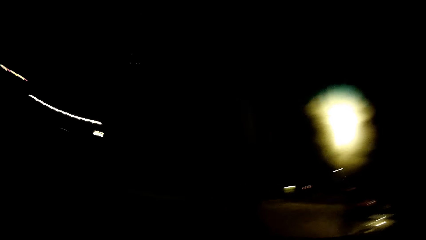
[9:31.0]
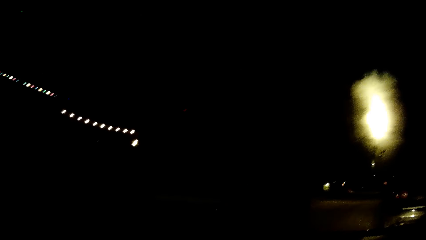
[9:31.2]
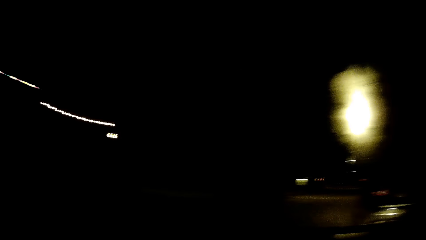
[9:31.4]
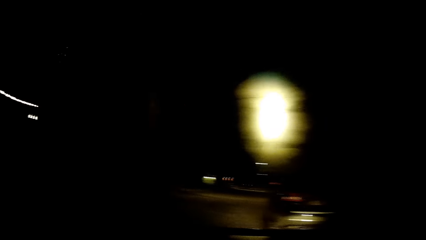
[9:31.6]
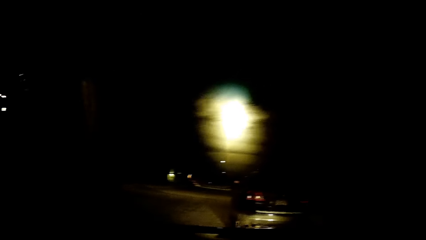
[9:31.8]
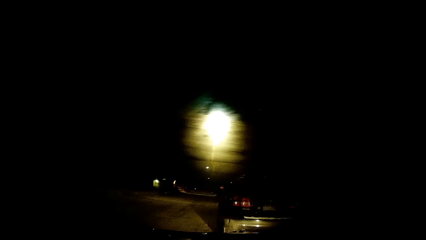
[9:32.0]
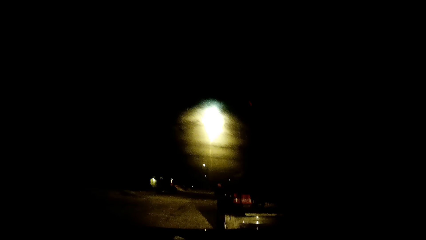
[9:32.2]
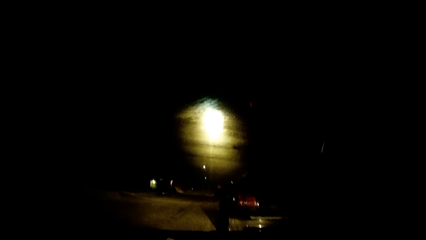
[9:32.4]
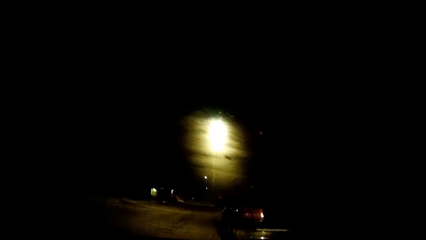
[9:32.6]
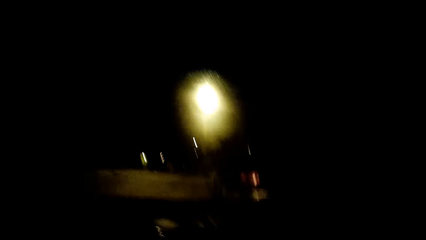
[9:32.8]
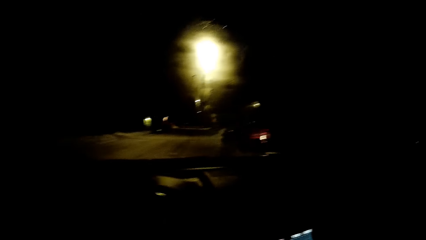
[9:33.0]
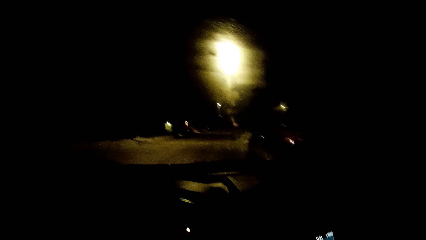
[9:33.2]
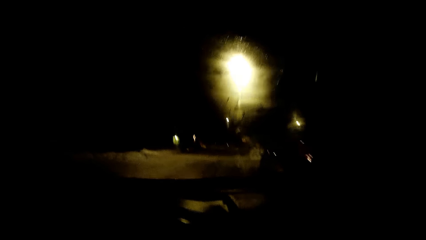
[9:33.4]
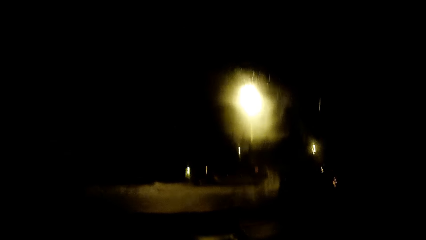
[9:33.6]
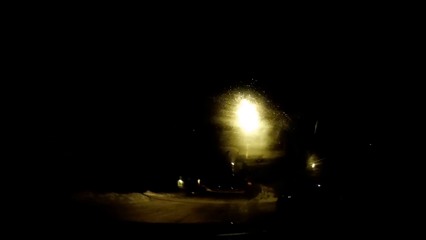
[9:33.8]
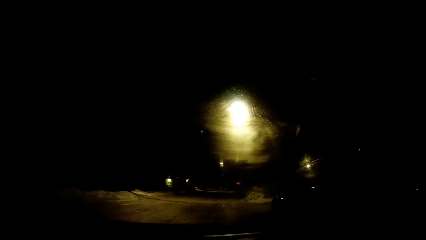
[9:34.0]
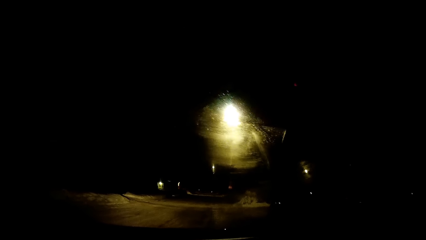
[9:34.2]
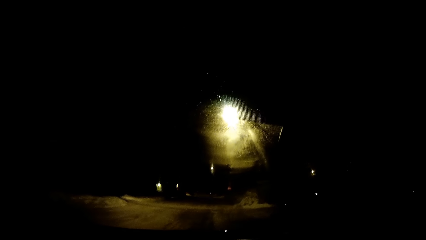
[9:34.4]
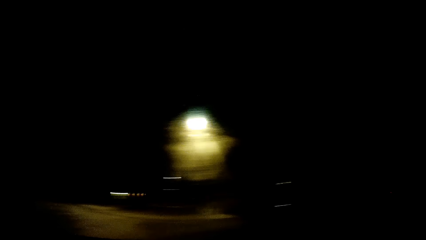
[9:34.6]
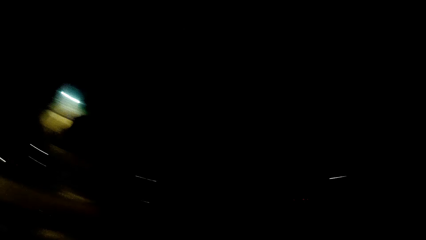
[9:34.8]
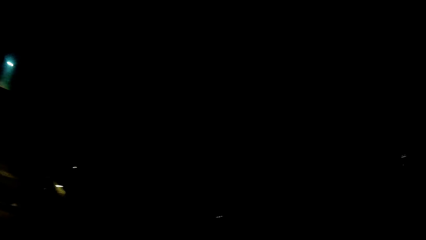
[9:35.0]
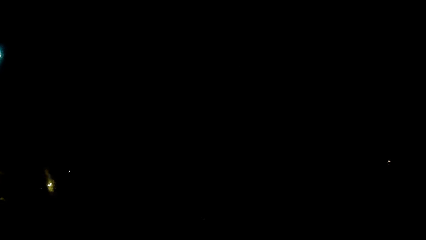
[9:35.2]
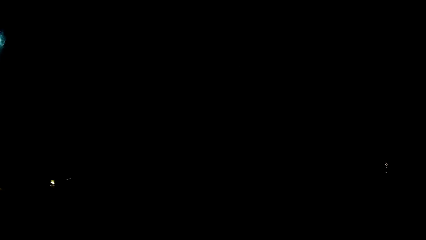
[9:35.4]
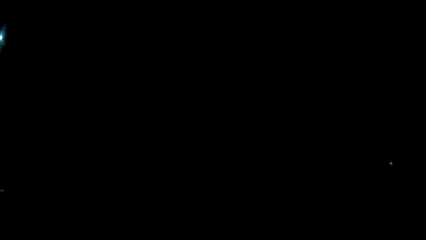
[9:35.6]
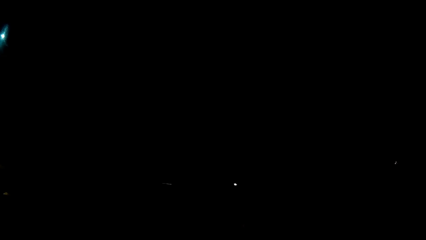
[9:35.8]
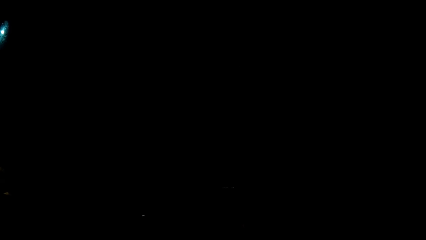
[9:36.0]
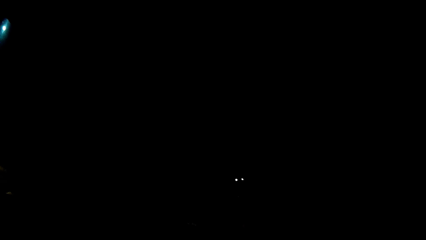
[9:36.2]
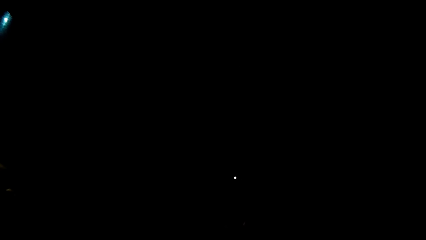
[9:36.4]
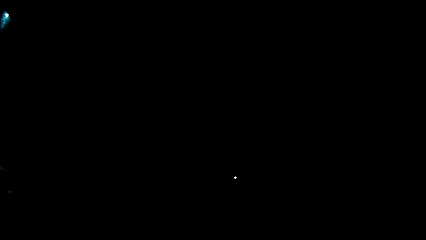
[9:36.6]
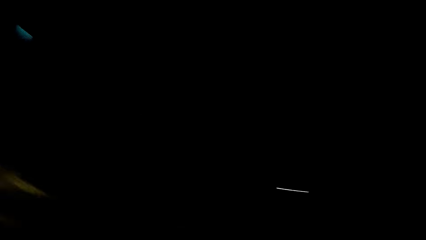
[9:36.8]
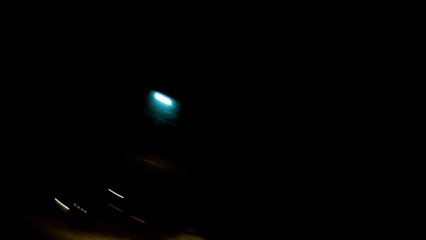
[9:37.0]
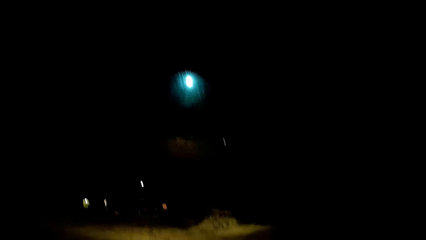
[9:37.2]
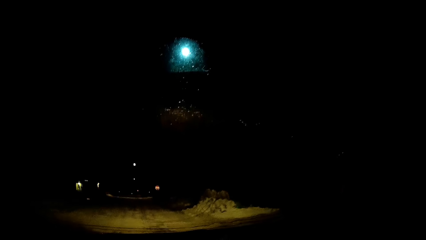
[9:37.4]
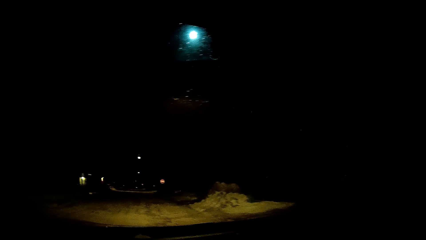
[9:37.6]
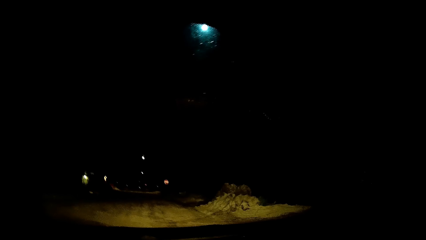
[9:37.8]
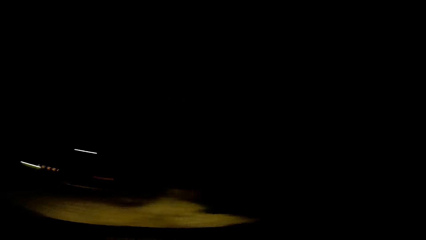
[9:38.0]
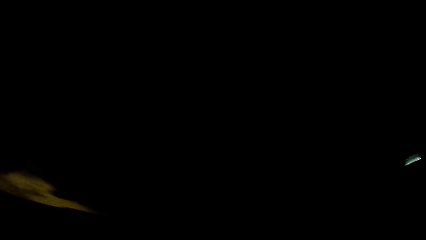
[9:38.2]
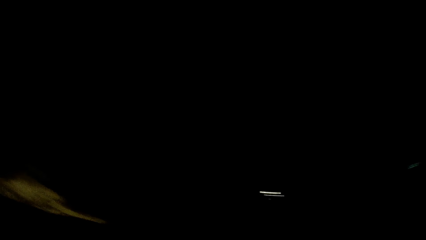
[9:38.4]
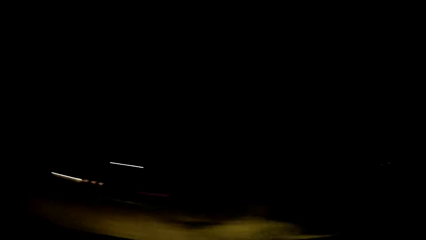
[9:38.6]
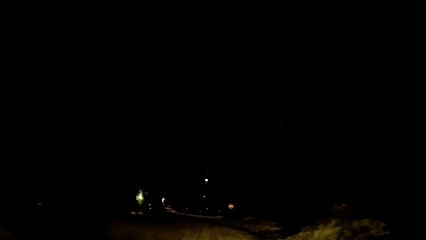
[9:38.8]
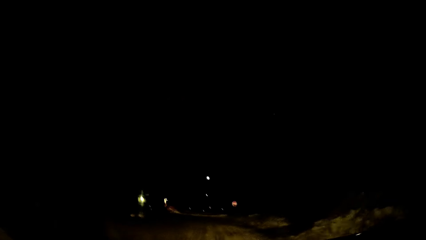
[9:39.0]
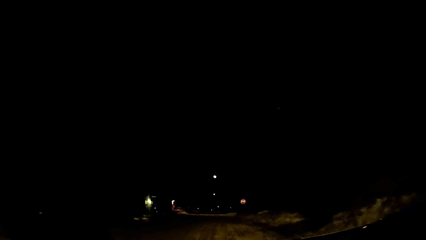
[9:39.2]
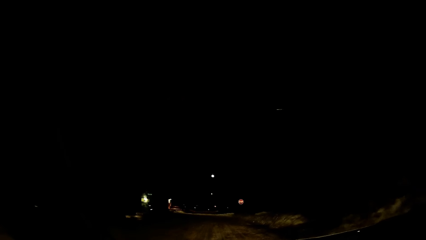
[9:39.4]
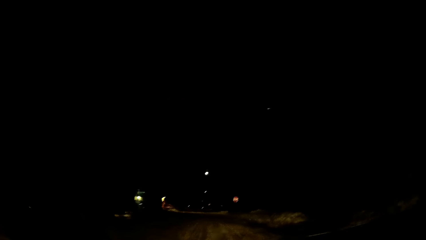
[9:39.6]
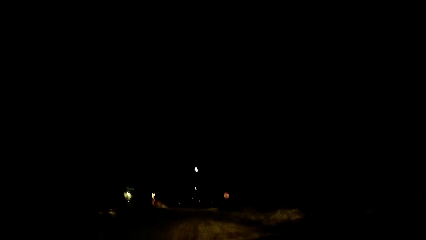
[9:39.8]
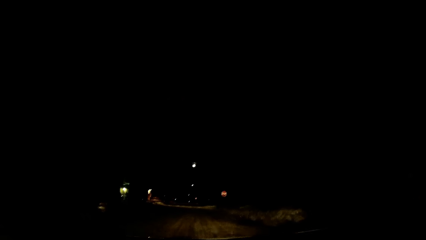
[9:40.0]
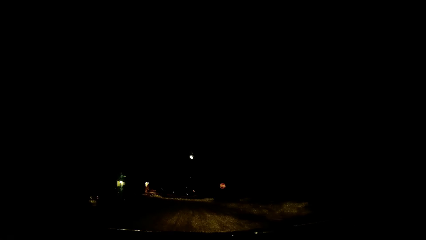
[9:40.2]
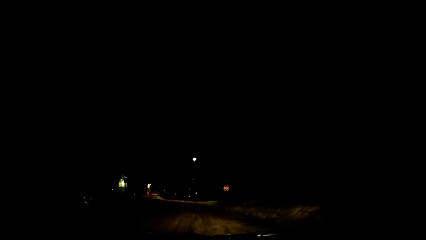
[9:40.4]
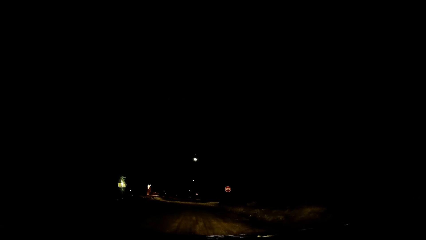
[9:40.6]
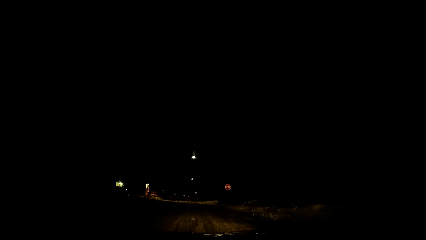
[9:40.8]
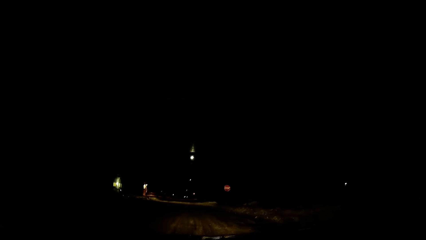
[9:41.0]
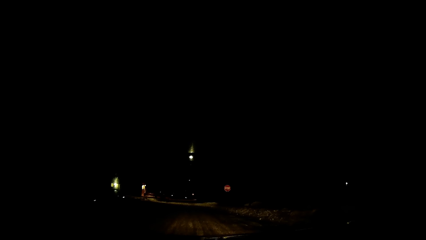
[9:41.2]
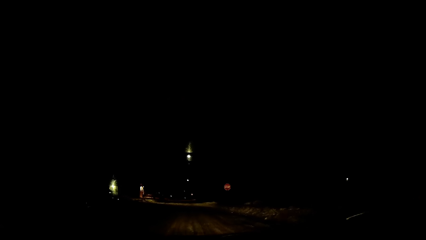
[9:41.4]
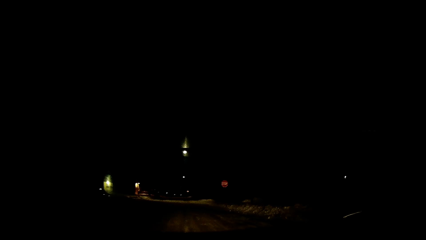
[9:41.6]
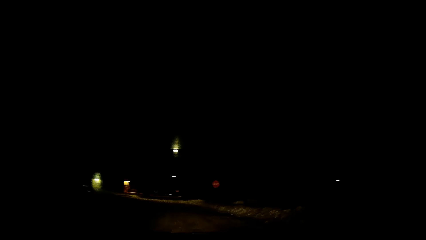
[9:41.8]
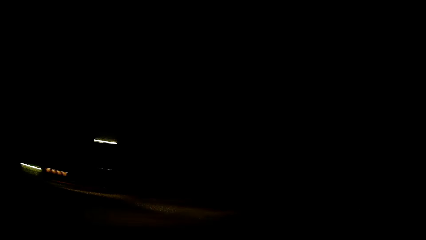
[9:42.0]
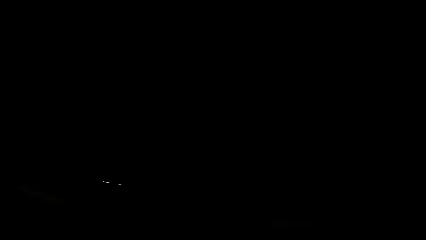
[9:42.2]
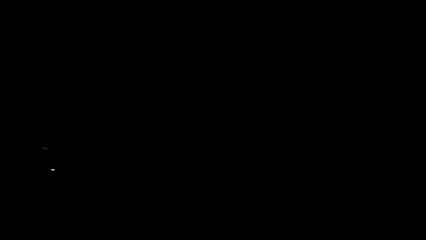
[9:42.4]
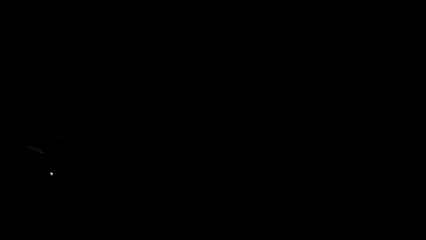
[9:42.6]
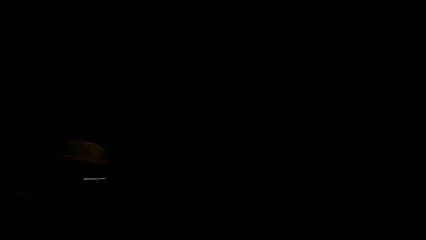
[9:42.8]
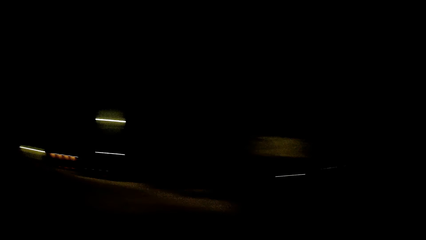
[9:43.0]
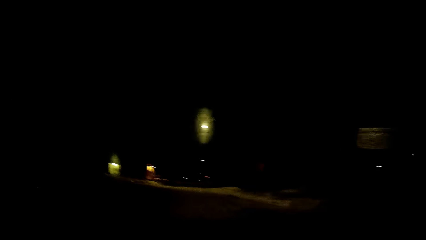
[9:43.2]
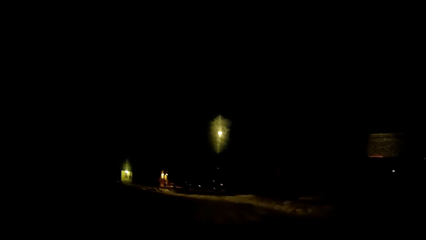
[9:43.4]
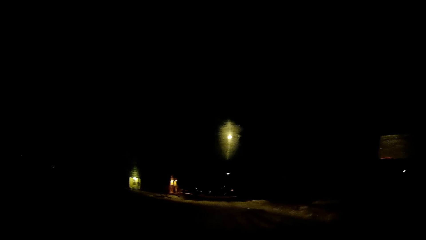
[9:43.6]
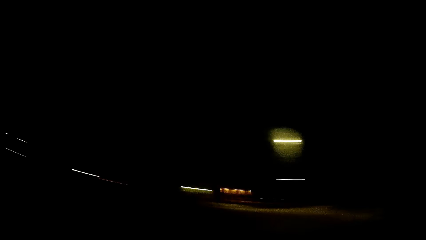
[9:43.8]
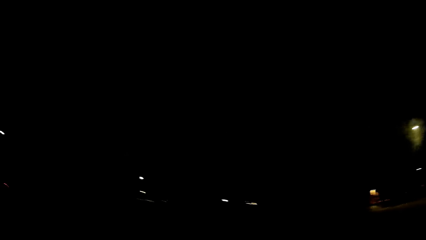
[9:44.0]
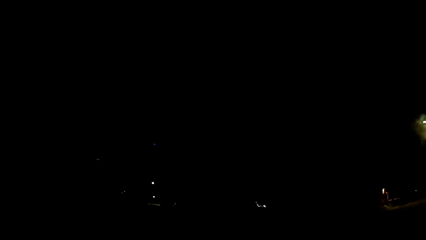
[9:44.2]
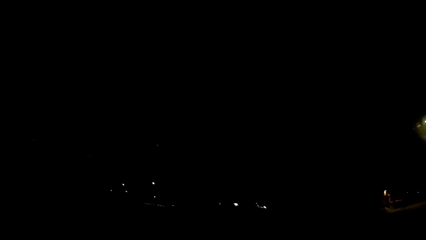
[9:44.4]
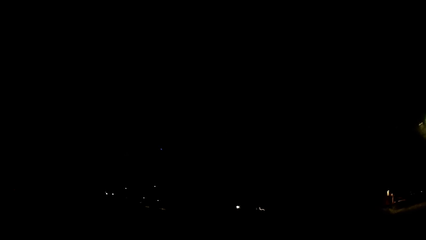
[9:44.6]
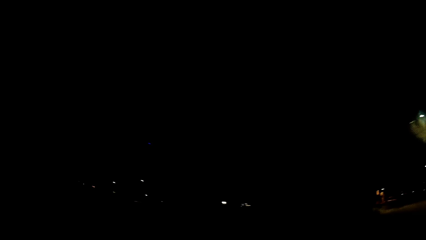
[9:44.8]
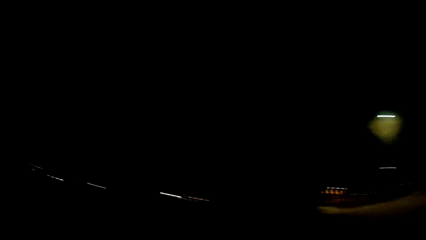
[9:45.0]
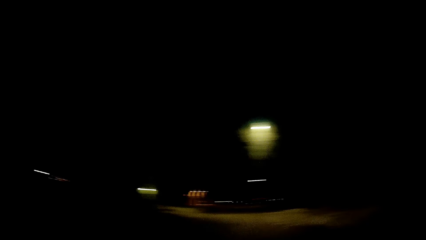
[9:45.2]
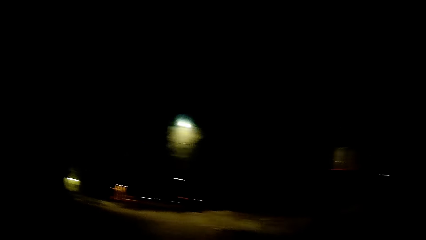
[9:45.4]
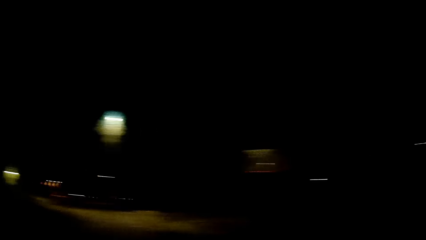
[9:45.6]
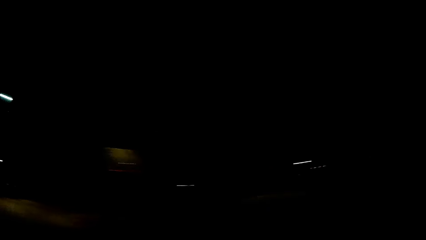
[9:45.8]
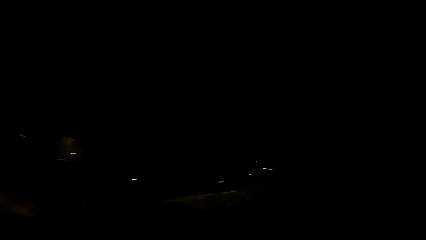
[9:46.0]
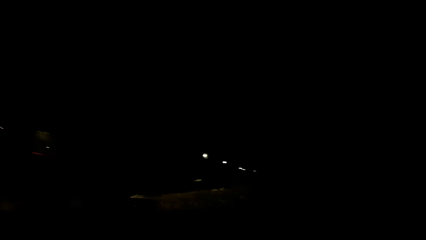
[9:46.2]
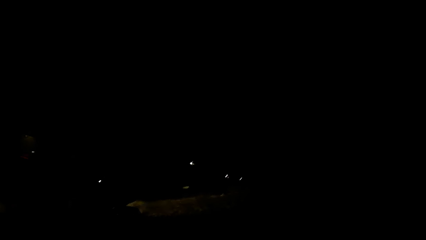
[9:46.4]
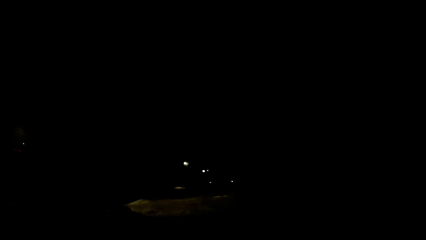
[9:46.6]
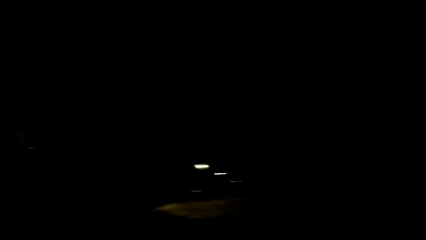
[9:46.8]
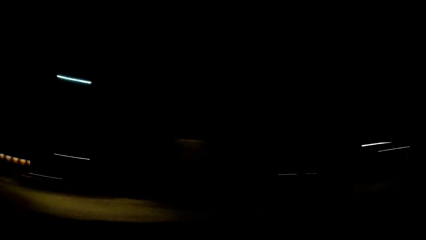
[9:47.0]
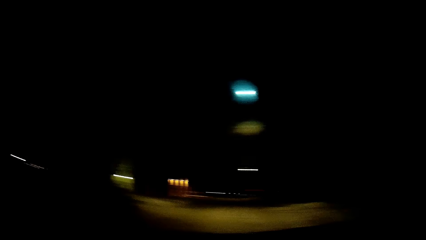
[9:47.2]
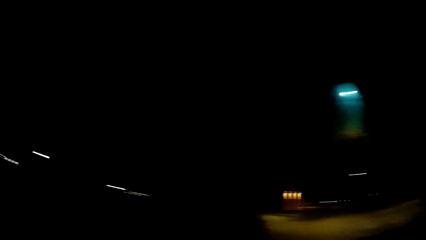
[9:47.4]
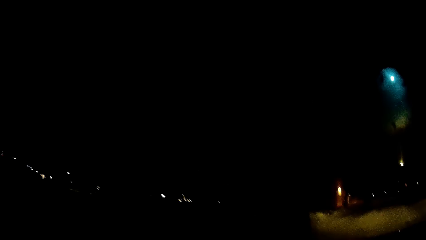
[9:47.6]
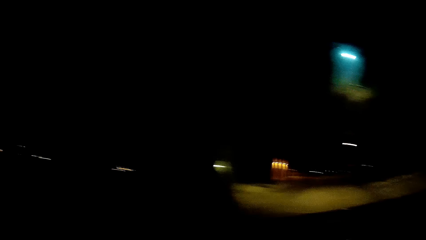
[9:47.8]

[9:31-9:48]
The camera wearer drives the car on the road. They drive the car. They look around.
